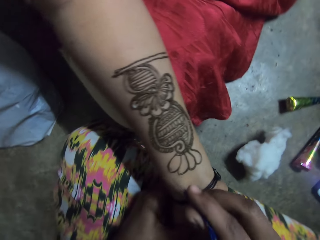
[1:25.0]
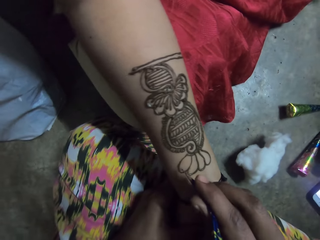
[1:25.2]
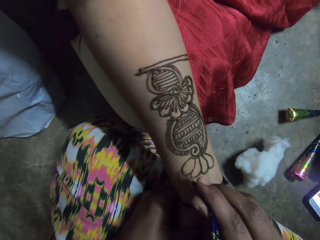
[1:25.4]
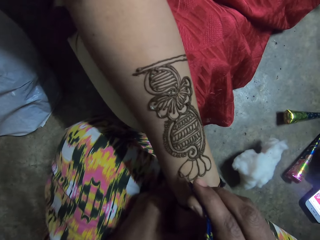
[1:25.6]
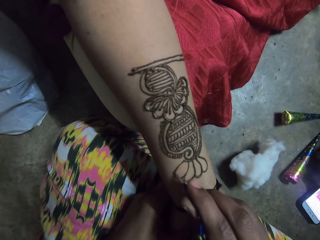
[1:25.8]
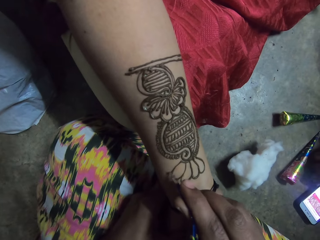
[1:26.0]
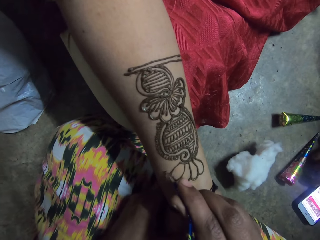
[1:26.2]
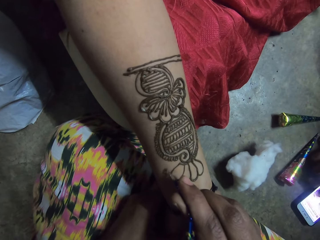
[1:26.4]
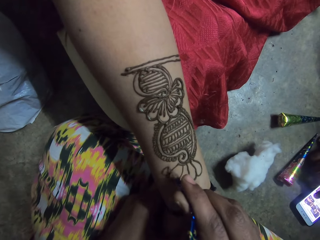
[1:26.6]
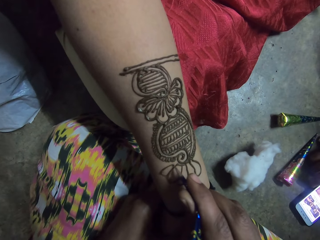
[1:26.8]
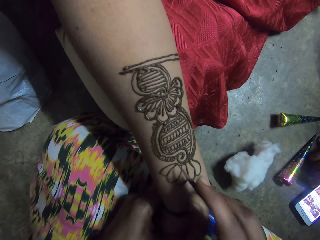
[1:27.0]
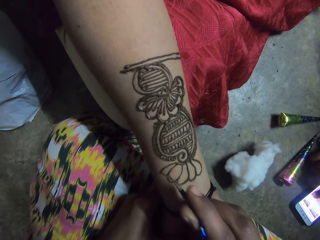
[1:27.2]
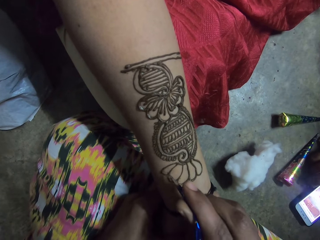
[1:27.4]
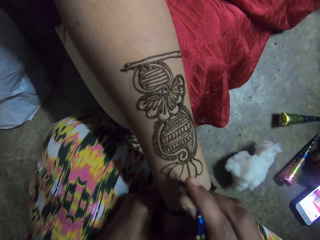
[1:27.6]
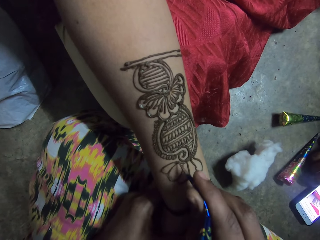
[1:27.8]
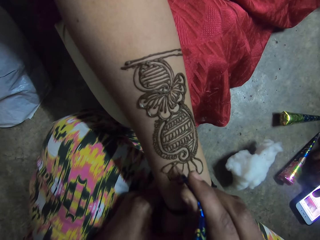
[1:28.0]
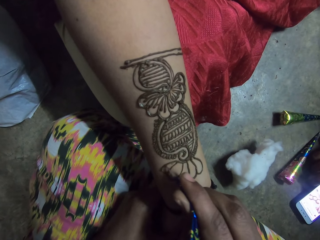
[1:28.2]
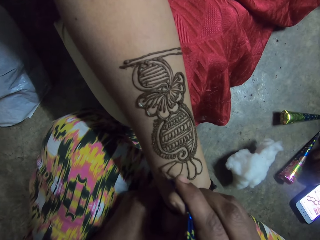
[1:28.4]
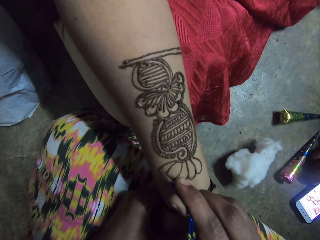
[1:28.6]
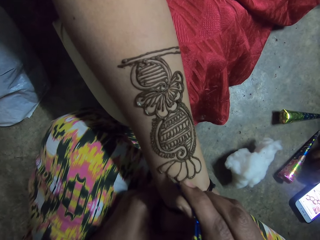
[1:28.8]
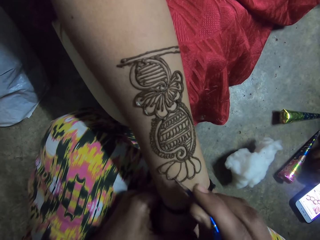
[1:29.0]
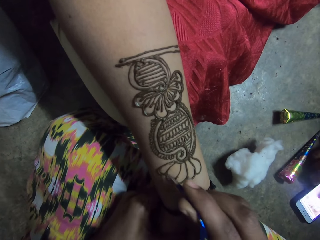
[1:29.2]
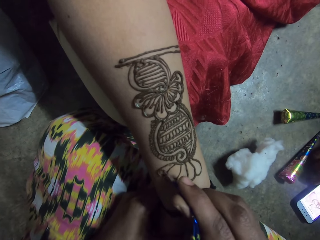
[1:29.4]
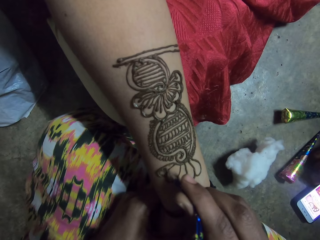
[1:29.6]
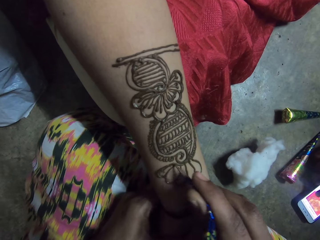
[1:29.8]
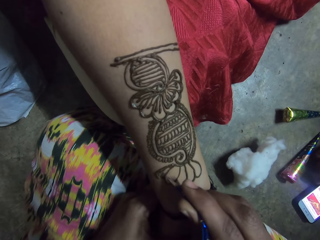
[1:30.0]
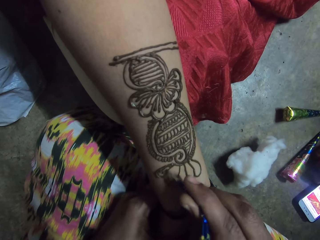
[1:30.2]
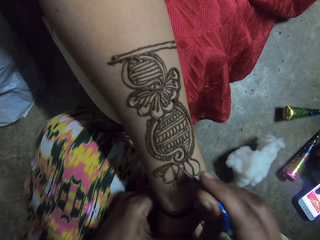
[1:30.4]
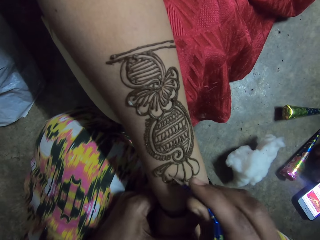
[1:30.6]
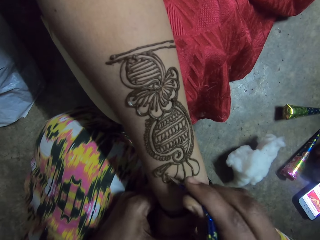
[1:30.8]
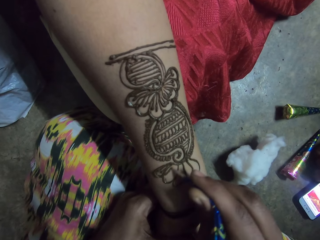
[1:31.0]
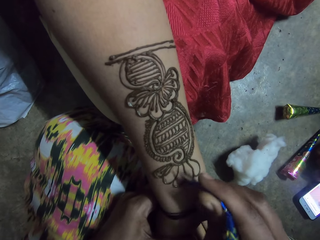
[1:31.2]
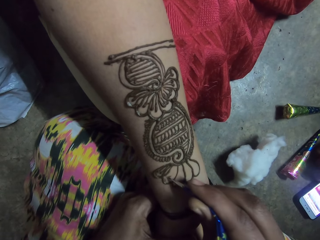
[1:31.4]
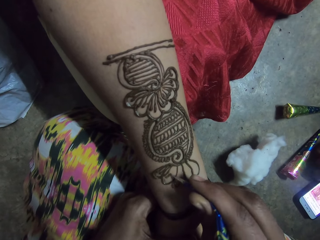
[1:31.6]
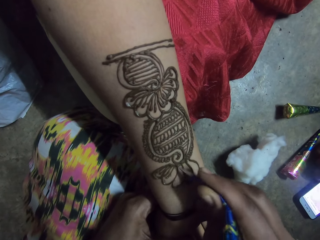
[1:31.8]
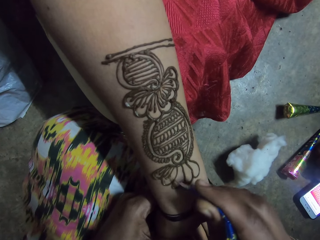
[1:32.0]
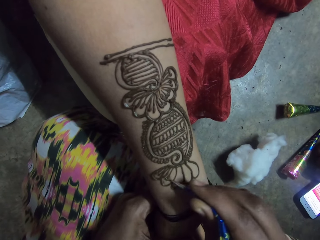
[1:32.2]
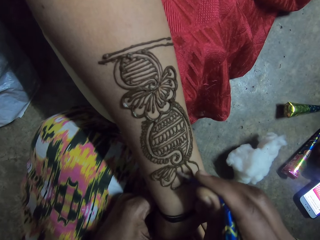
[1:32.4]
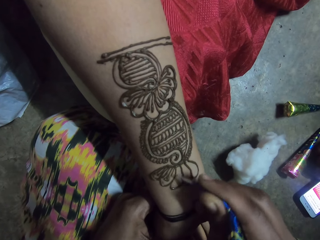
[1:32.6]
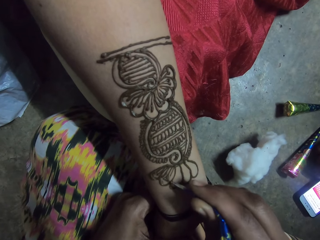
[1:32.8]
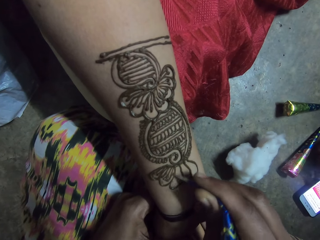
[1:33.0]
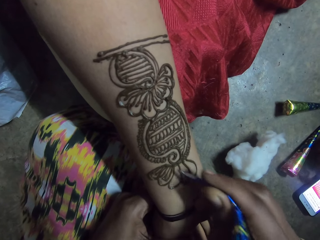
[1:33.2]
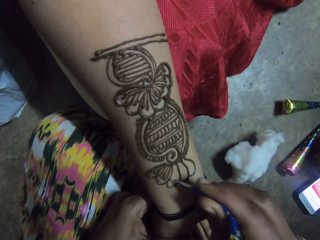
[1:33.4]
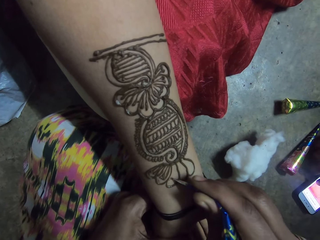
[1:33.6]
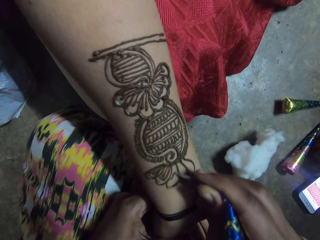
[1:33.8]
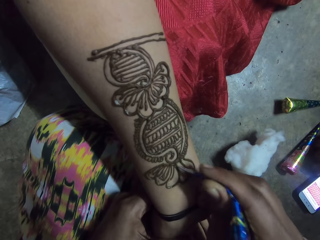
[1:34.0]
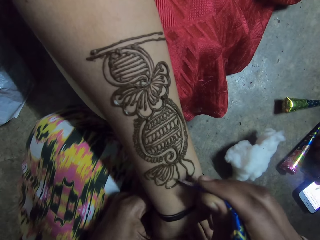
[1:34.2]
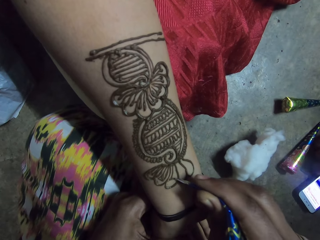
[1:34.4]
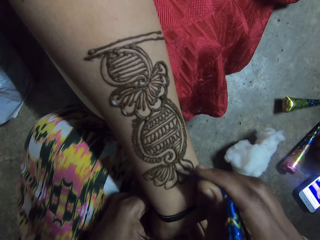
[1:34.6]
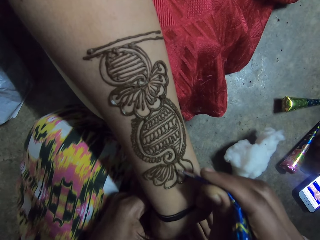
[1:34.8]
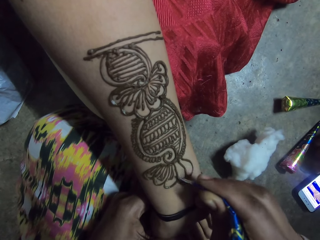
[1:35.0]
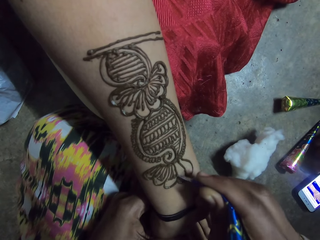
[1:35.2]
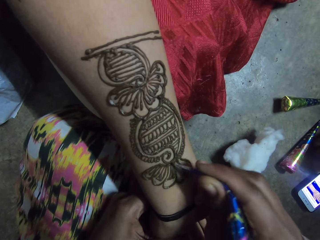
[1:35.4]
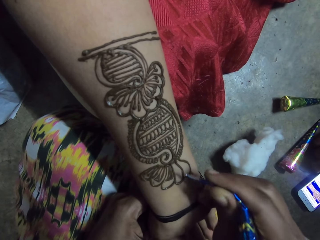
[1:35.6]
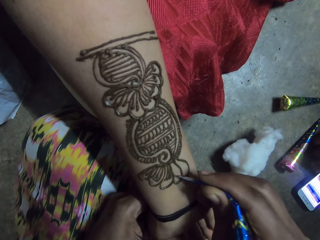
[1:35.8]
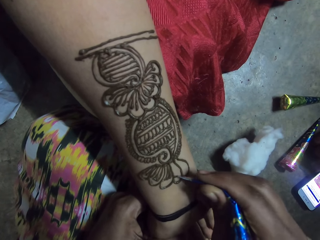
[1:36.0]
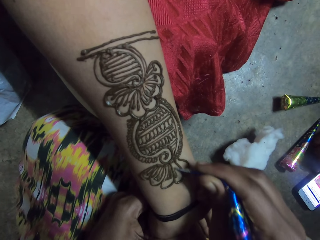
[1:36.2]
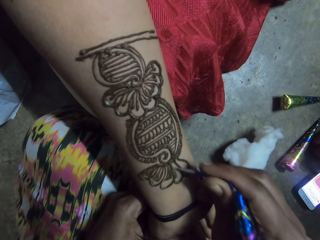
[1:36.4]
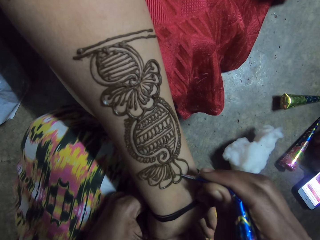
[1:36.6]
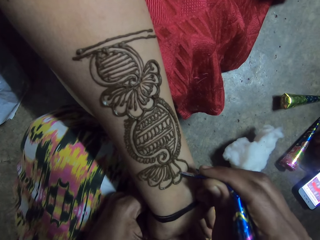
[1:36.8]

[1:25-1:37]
The woman operates the phone on the floor with her right hand.

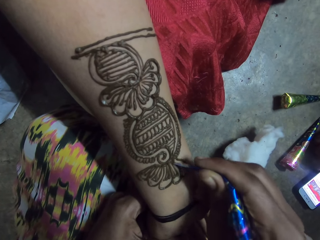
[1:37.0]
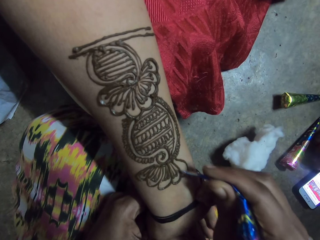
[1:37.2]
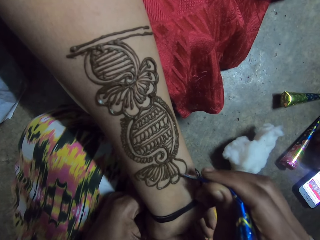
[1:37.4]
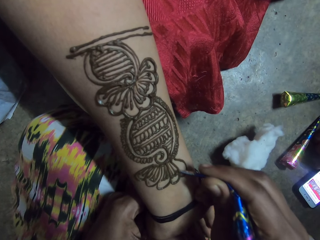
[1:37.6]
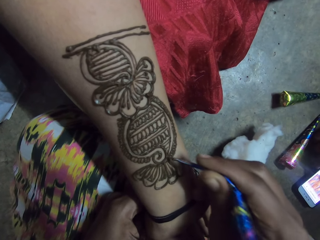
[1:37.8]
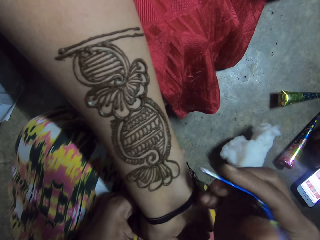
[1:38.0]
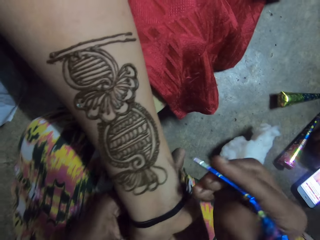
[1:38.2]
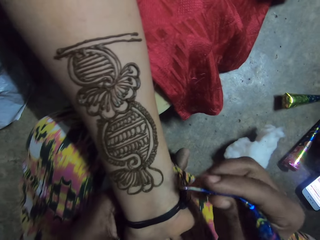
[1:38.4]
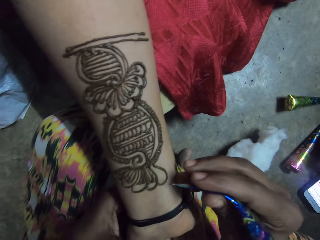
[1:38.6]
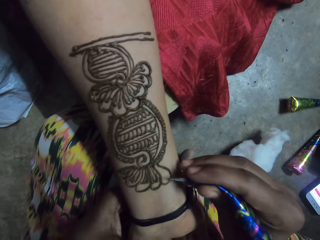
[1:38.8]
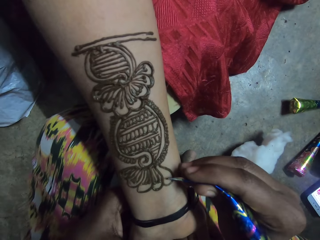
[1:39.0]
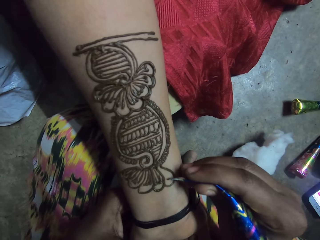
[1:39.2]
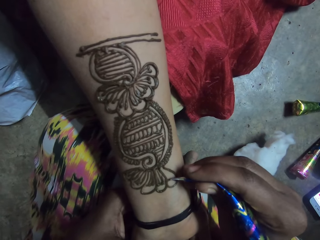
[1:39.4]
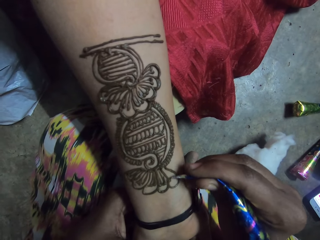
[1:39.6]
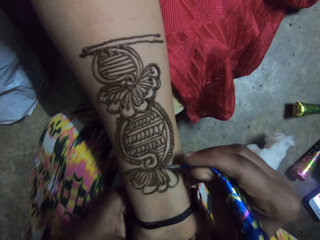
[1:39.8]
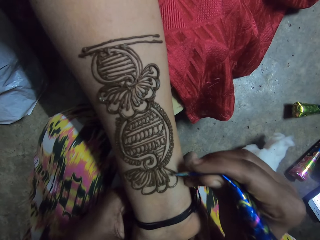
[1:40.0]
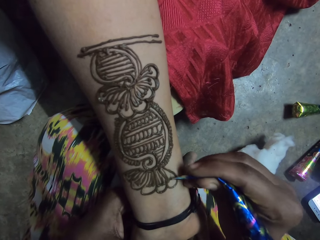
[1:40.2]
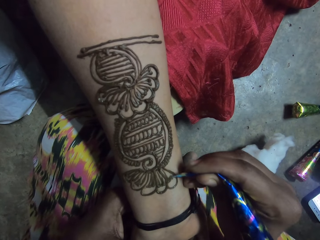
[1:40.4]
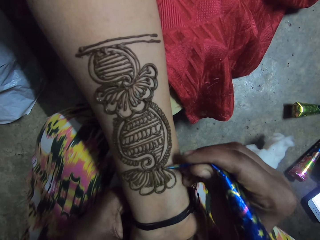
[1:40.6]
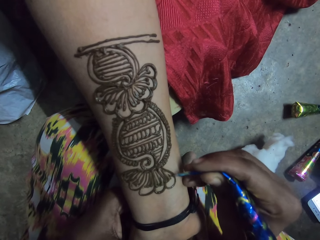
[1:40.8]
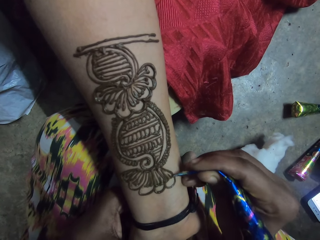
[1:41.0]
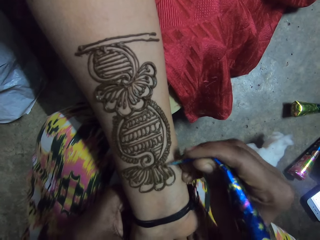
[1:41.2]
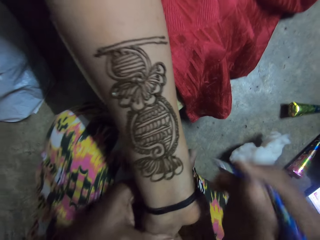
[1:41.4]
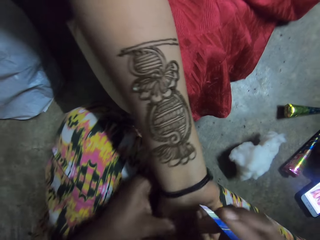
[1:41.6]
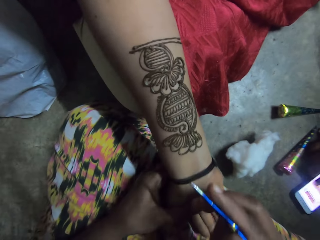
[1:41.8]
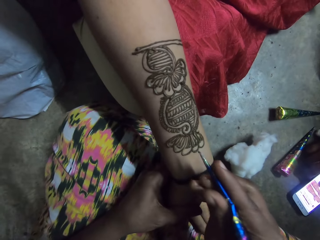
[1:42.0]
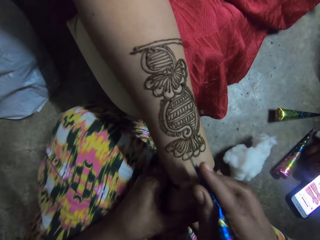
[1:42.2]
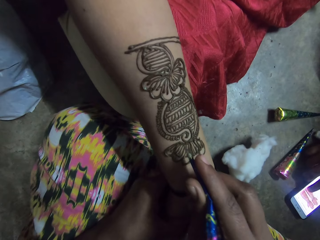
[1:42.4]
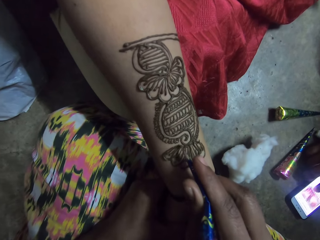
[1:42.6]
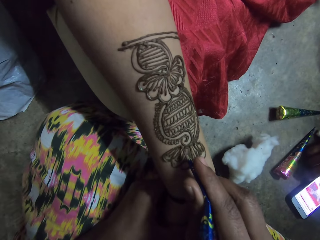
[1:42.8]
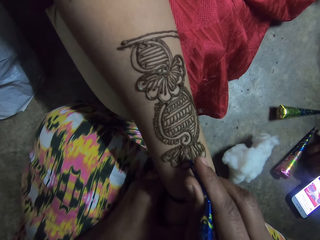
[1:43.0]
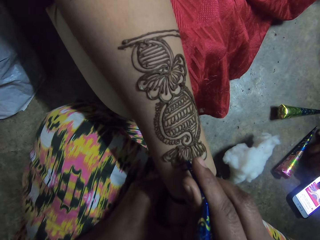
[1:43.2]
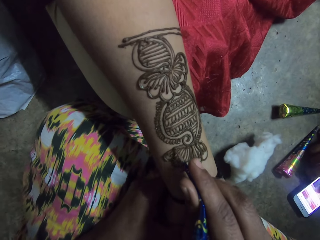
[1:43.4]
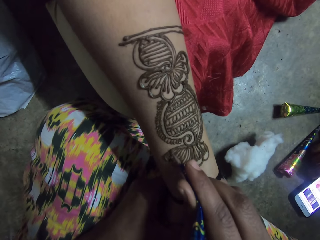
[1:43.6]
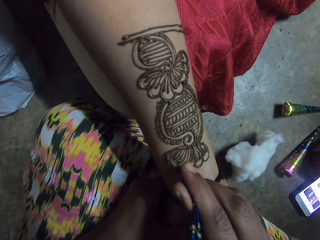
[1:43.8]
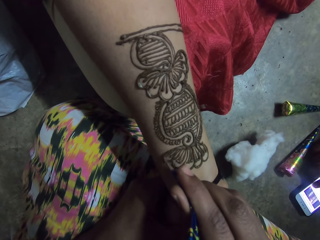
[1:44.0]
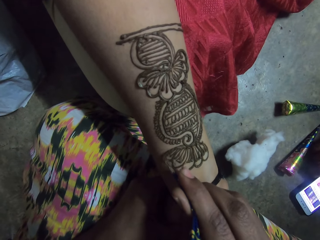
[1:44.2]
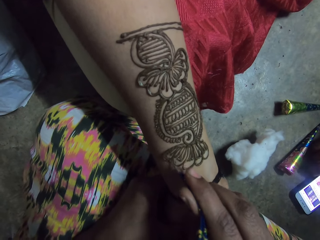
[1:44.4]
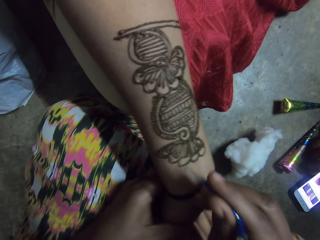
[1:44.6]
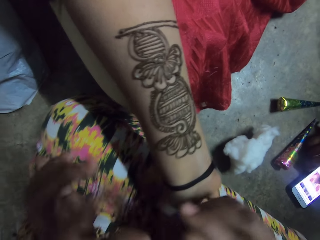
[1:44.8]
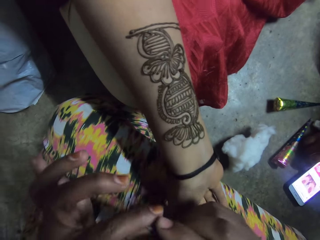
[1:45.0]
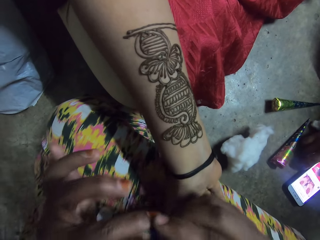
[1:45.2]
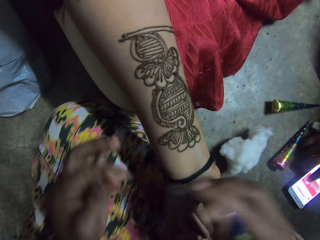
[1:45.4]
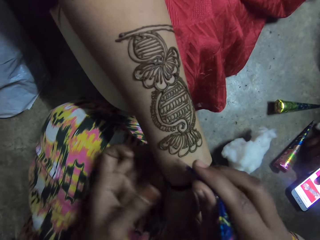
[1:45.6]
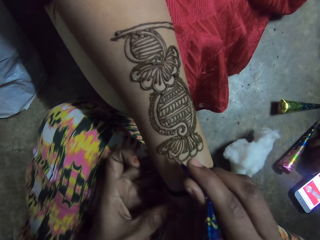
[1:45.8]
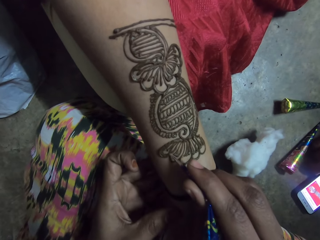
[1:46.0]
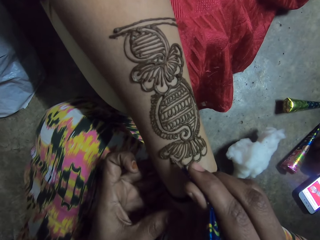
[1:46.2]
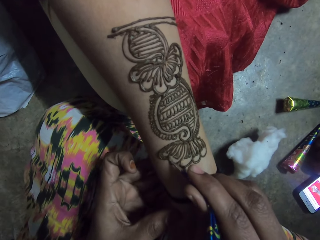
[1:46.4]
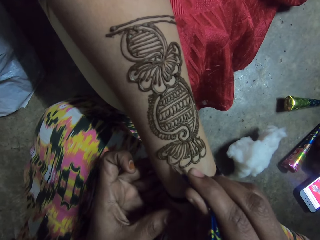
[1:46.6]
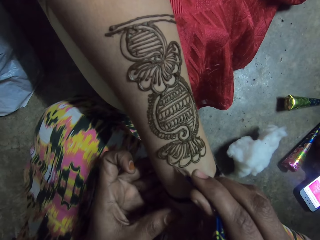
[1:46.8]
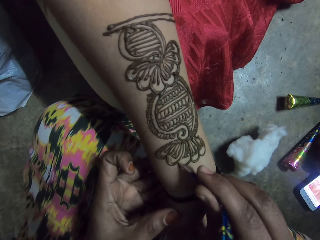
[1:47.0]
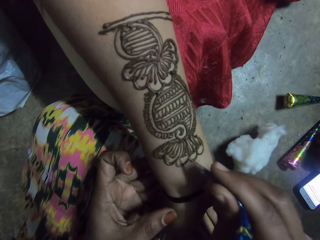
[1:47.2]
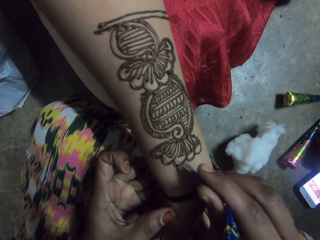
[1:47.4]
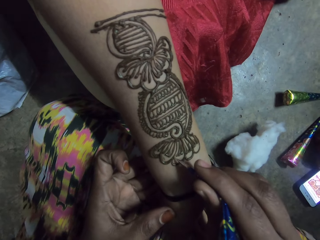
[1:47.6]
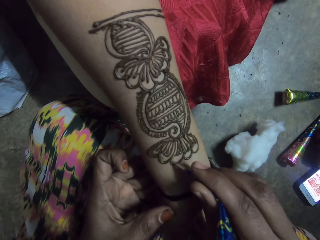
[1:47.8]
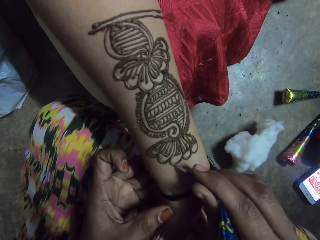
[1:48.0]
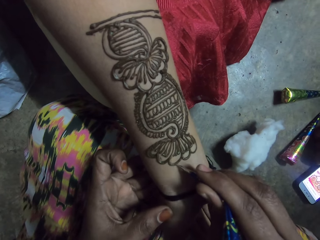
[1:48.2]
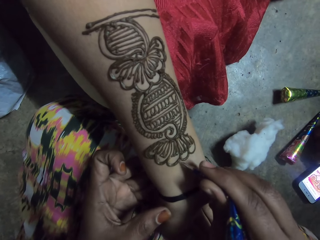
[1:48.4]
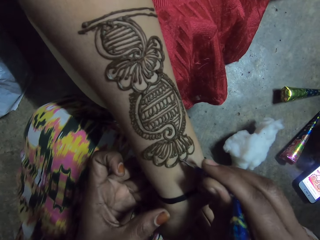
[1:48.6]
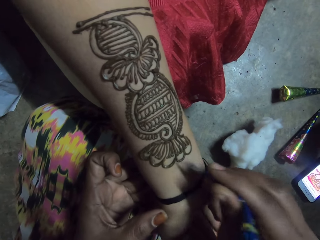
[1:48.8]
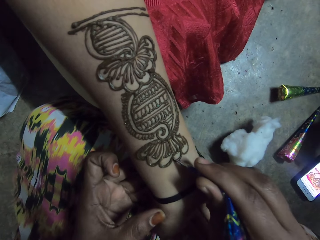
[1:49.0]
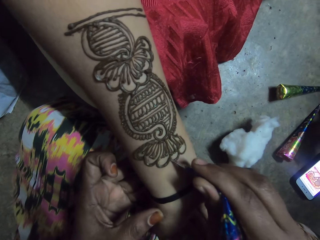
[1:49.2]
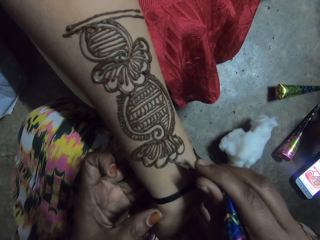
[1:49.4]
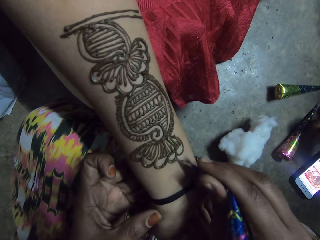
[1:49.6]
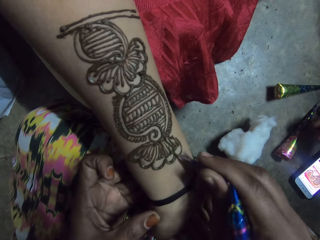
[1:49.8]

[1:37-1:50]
The camera wearer adjusts the tip of the henna cone in her right hand with her left hand. She holds the henna with hands. She applies the henna paste from the henna cone in her right hand on the woman's right hand. She holds the woman's hand.
